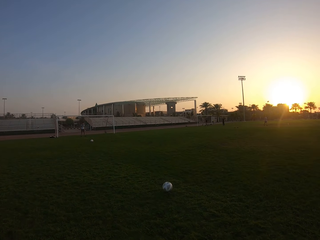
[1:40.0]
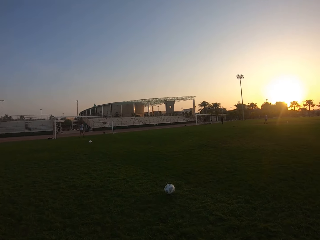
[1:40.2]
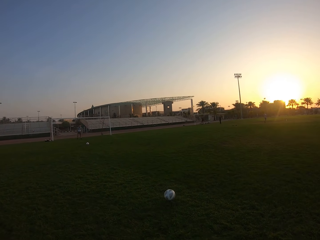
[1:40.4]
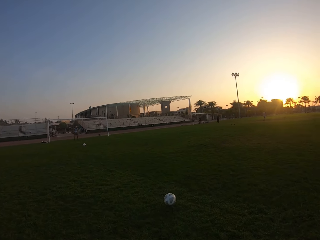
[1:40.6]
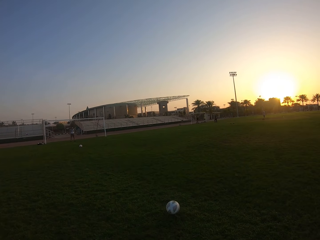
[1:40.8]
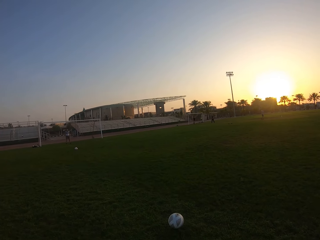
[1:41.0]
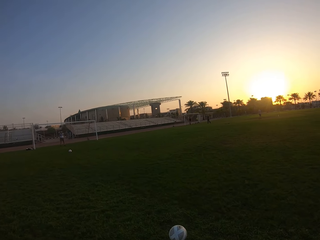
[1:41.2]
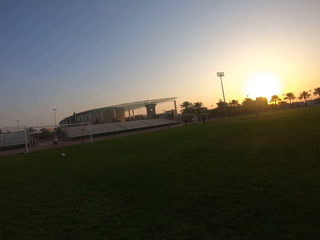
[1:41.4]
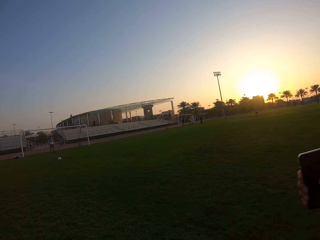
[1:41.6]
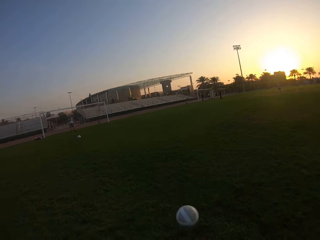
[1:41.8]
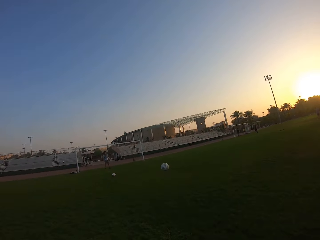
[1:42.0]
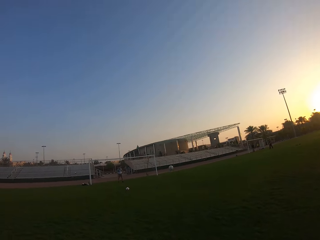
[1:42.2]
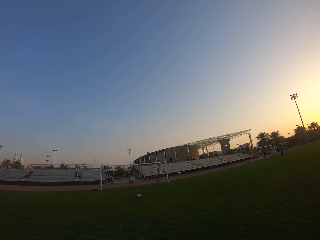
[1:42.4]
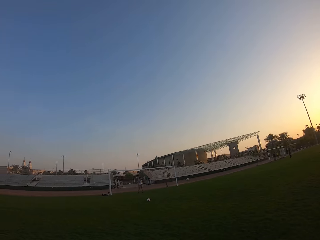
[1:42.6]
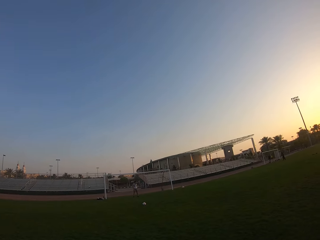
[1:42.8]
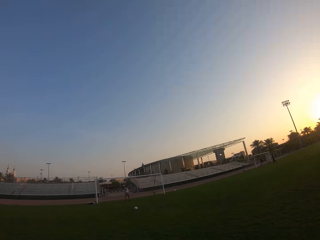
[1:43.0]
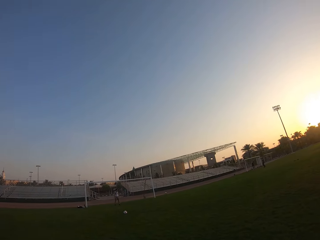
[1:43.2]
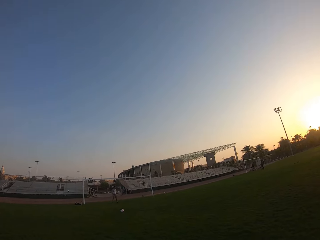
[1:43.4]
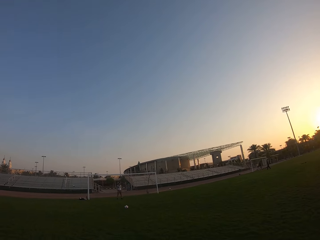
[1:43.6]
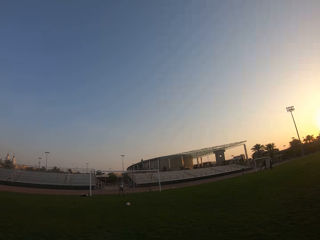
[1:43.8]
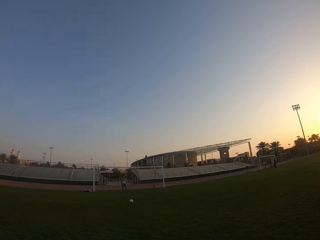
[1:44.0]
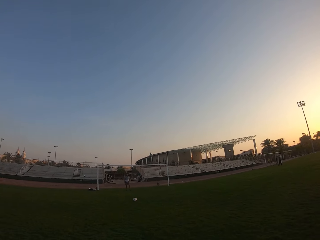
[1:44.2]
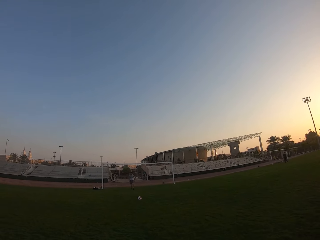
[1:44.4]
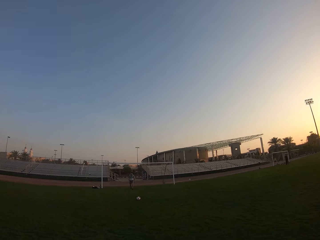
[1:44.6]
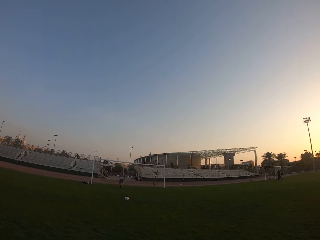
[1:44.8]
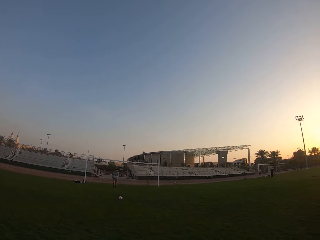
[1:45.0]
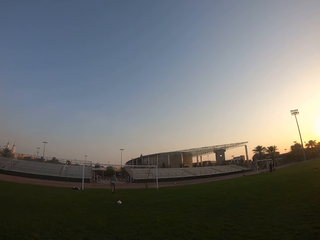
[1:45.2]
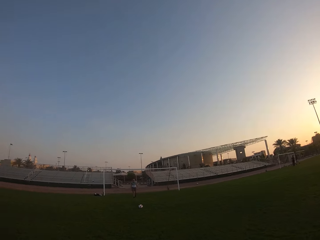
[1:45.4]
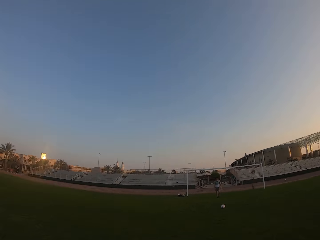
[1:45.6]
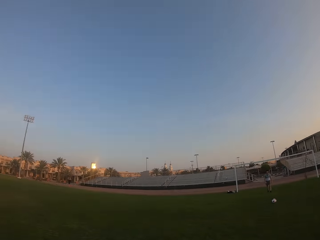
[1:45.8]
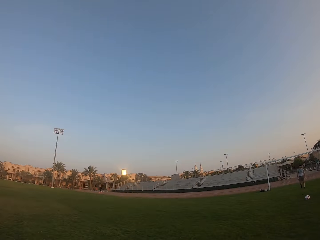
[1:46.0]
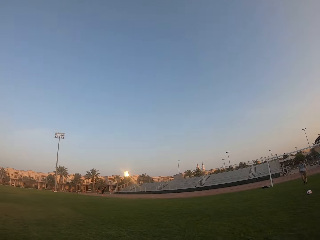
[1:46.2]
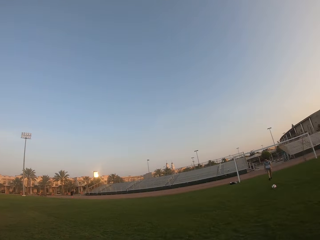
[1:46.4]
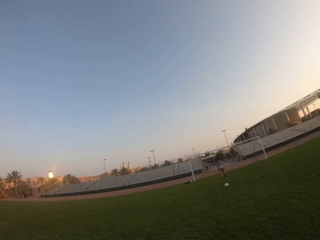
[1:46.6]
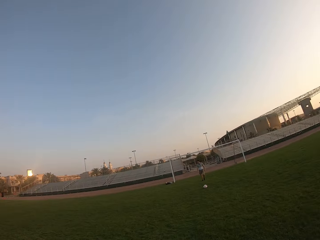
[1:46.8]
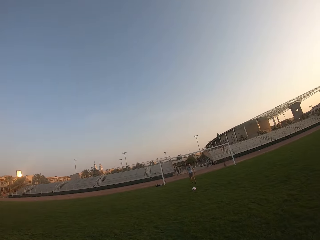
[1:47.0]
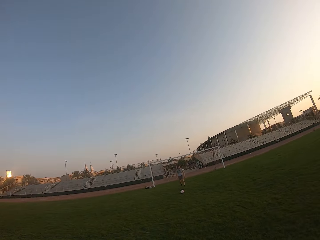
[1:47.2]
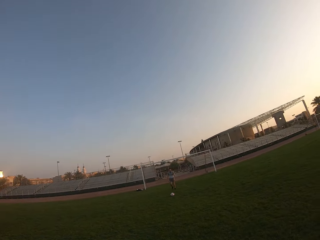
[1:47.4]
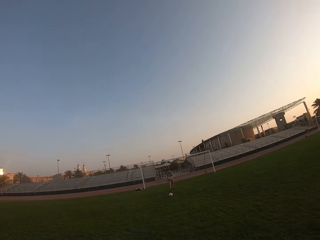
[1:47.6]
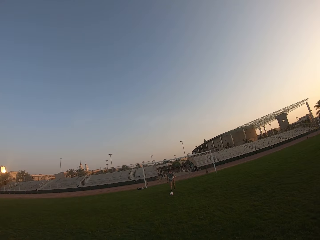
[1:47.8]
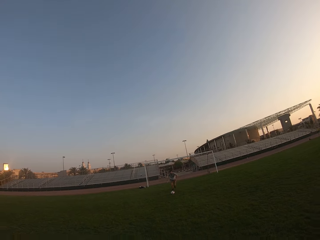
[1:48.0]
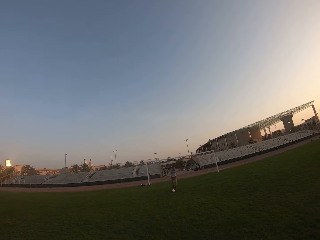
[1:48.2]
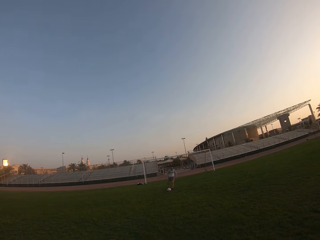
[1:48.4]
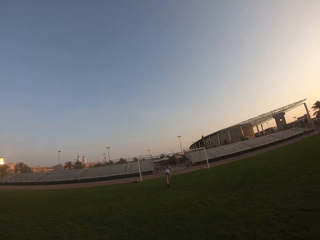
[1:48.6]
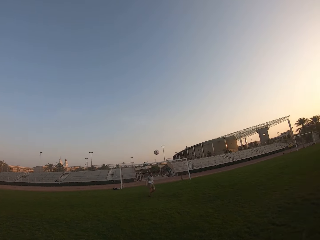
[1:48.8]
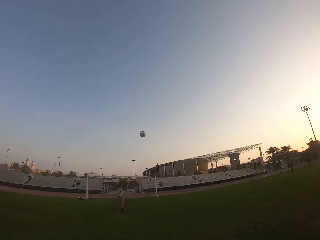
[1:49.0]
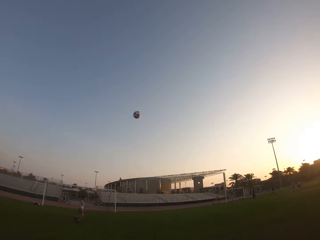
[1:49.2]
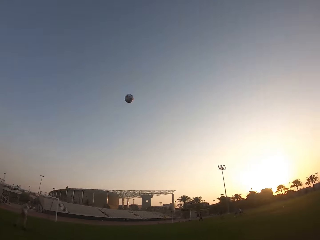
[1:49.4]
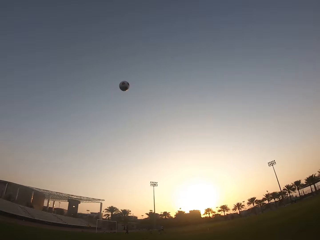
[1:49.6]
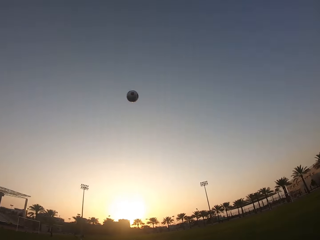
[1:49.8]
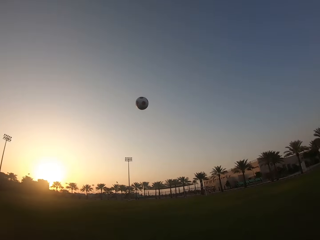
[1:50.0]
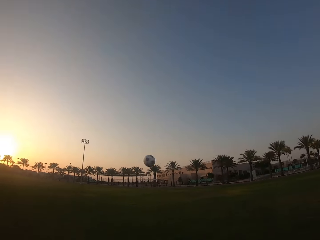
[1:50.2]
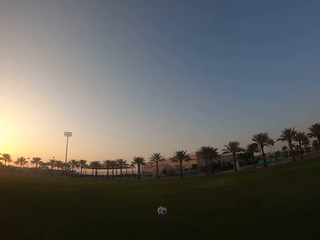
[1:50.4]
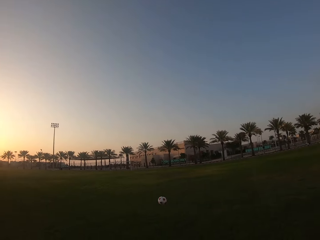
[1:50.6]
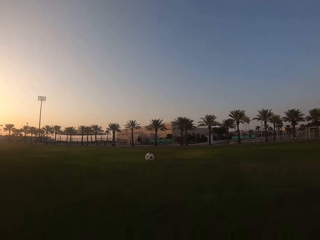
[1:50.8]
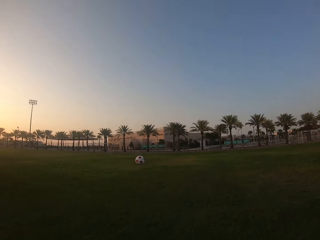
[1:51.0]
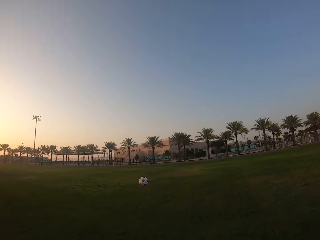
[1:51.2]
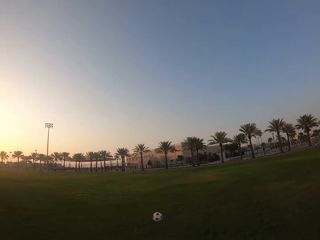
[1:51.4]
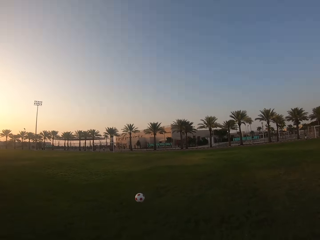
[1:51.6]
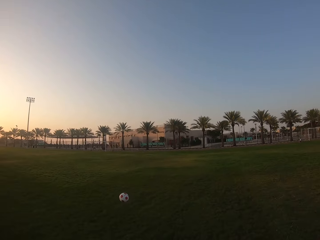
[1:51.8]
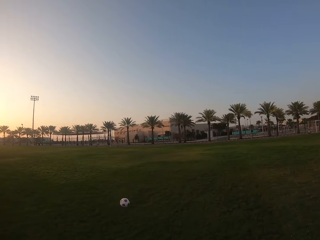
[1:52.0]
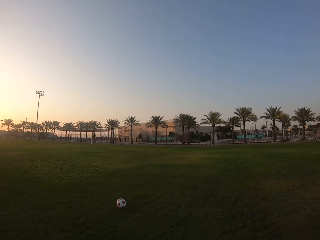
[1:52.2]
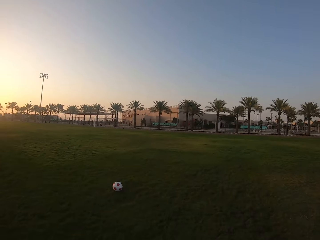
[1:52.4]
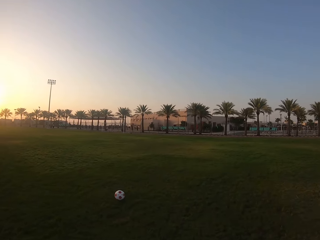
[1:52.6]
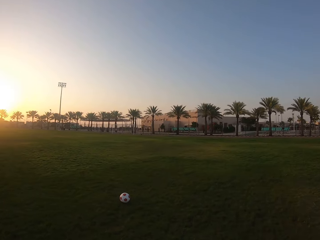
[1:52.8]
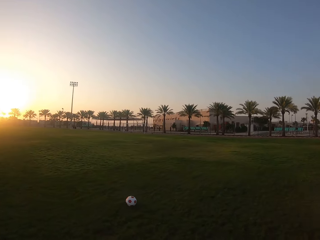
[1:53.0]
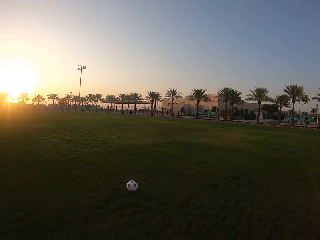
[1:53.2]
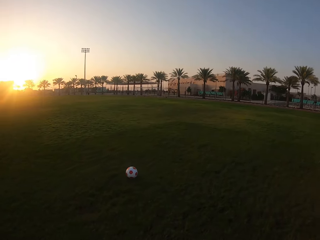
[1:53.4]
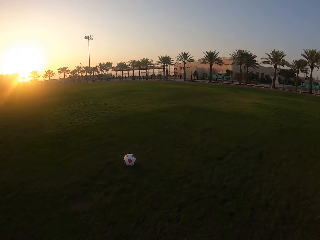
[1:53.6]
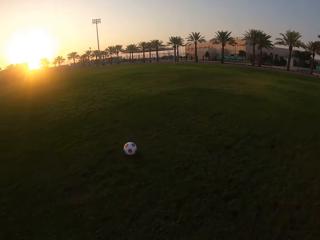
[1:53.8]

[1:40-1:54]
The camera wearer kicks the ball. They look around the field. A man kicks the ball. The camera wearer runs after the ball.

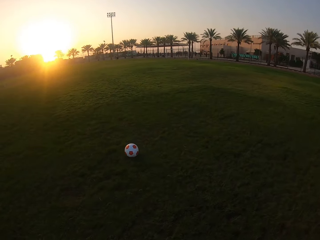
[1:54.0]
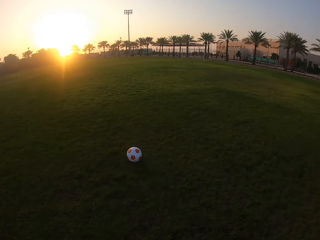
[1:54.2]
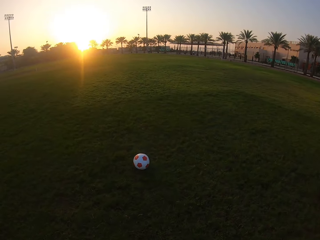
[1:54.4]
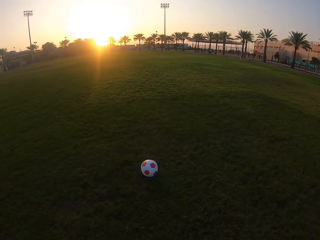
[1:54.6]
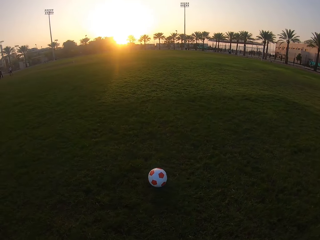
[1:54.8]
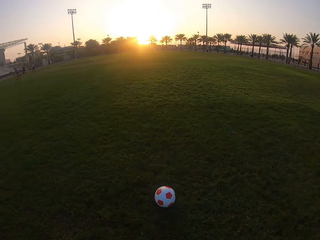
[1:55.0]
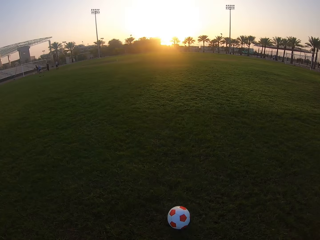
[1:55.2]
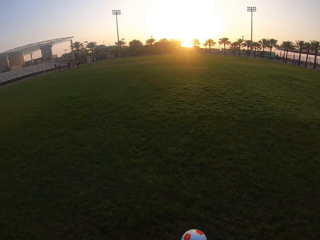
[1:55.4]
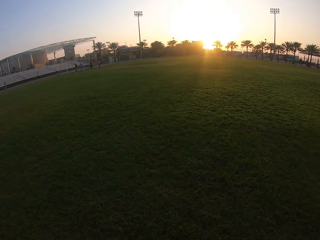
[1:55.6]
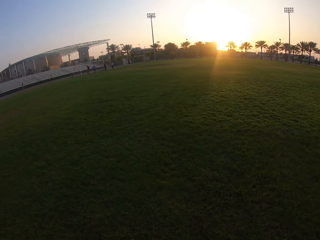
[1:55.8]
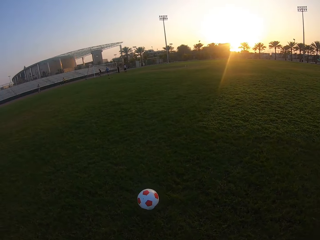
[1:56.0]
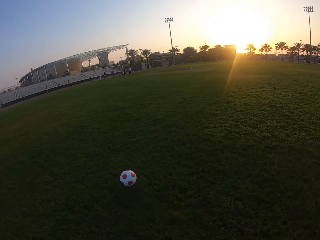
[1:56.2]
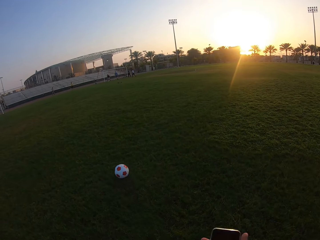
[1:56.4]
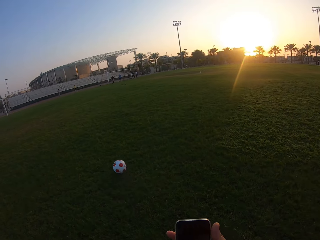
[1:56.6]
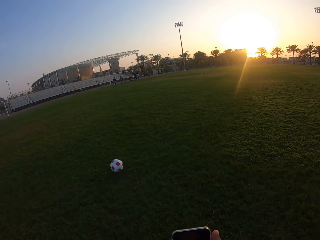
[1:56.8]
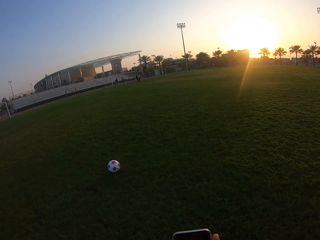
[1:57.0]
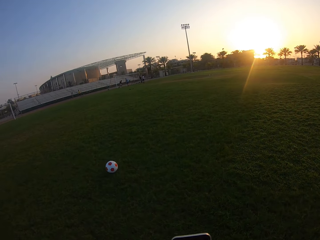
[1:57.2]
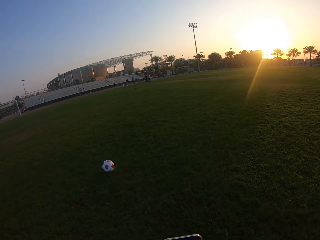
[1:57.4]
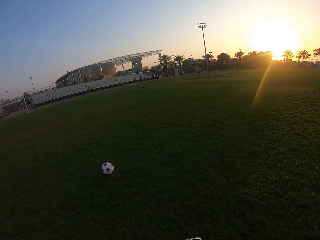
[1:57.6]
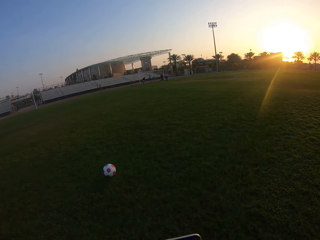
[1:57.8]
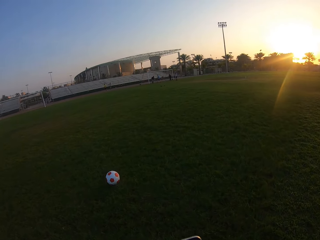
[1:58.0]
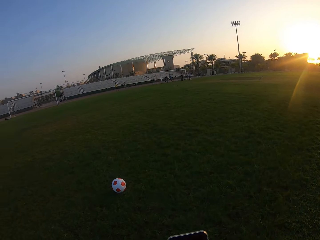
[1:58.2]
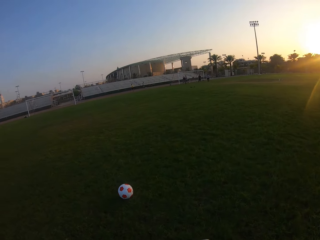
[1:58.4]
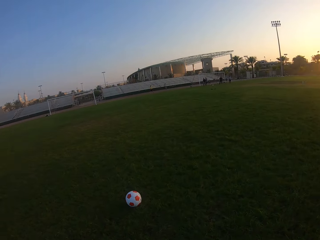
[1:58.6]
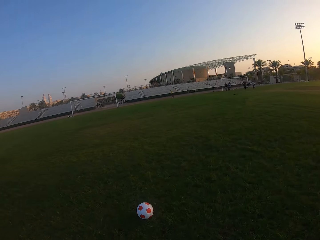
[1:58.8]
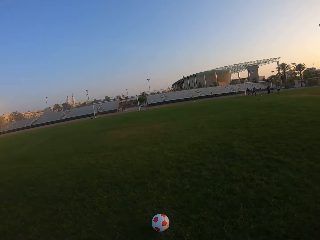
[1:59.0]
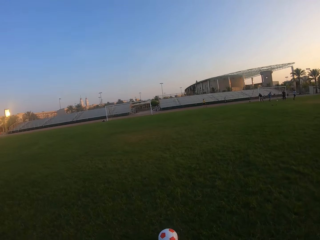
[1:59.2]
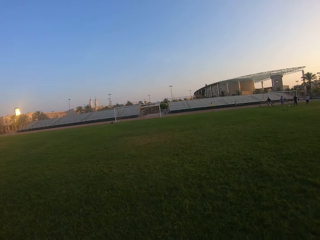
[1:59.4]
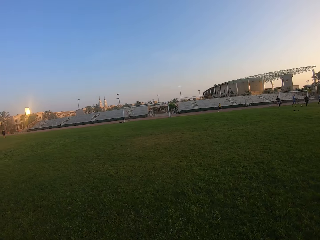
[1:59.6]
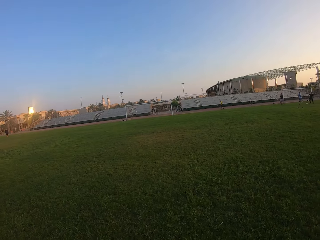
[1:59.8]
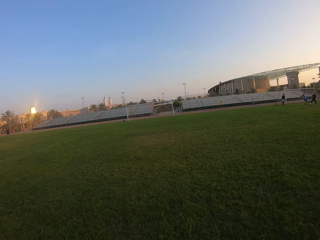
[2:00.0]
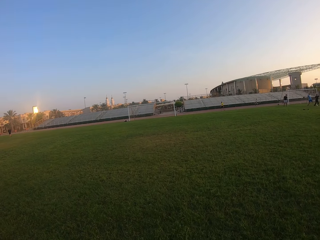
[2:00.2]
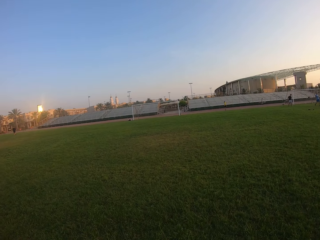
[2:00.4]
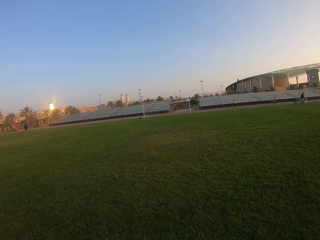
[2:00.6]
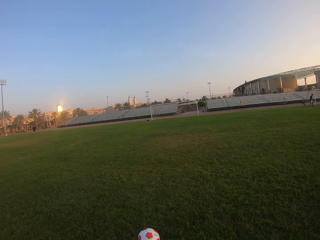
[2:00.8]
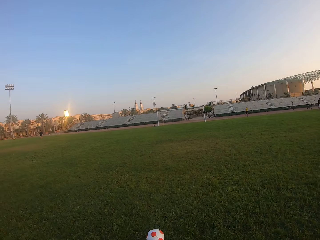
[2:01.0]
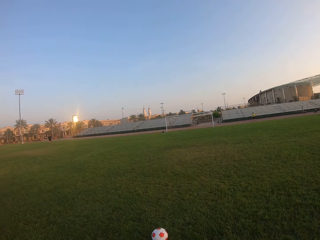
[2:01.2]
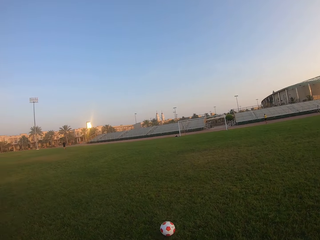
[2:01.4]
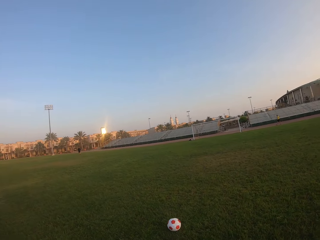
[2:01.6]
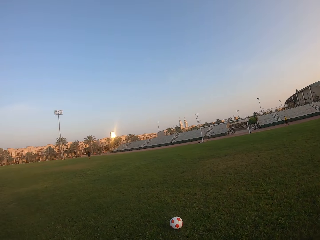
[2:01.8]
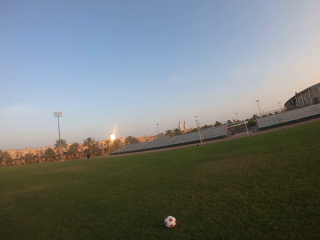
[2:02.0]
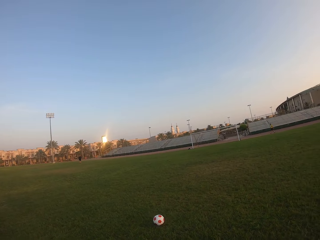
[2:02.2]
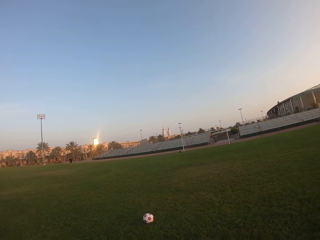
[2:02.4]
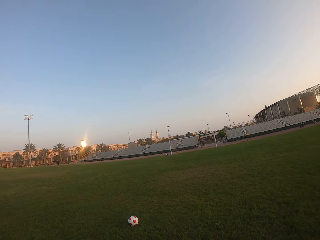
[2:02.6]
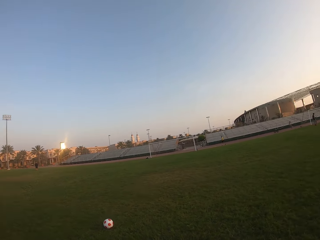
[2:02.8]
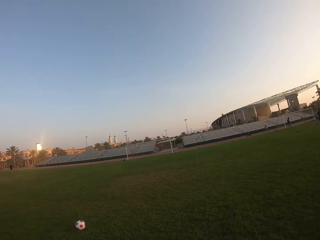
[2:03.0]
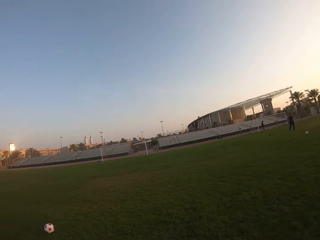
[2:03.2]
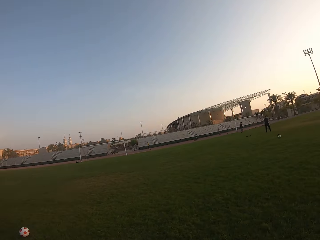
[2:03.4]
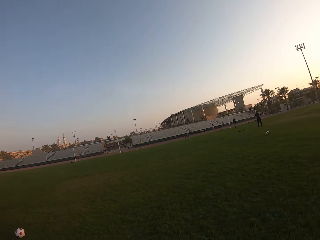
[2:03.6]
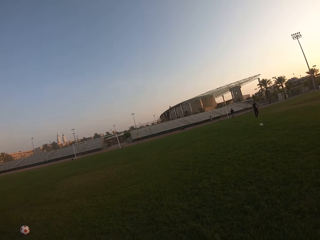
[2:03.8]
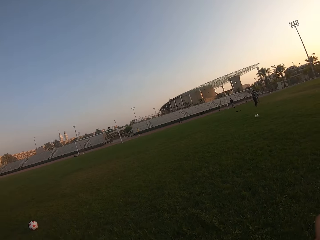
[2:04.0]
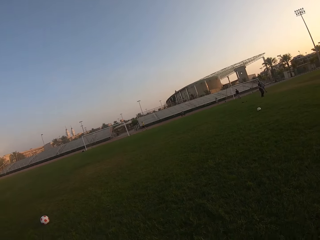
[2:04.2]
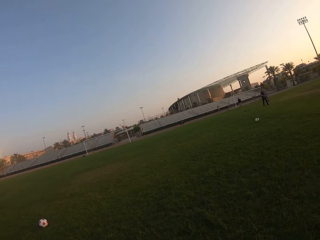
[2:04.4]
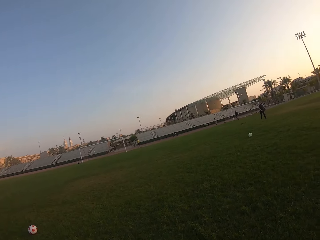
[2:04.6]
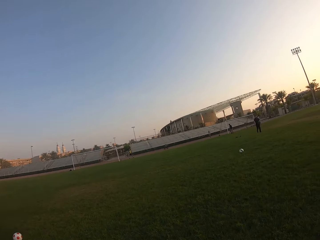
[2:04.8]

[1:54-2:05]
The camera wearer kicks the ball around. They move around the field.
